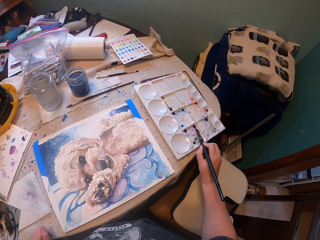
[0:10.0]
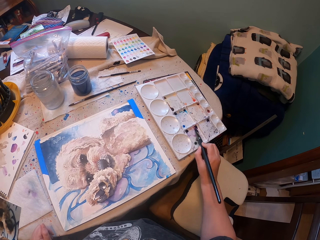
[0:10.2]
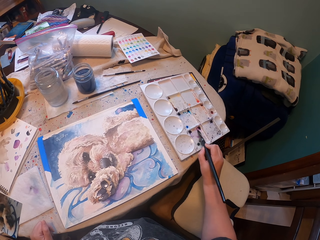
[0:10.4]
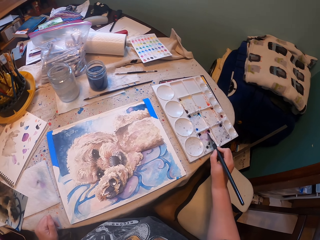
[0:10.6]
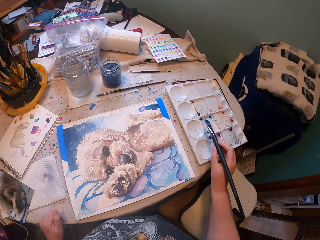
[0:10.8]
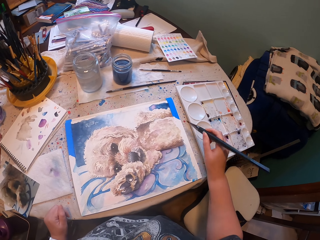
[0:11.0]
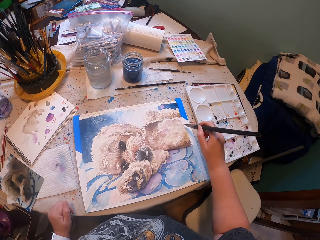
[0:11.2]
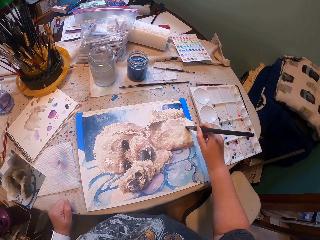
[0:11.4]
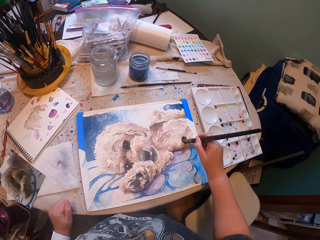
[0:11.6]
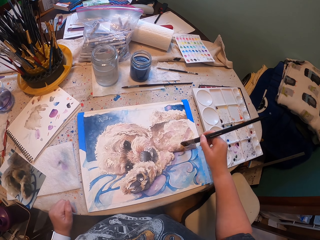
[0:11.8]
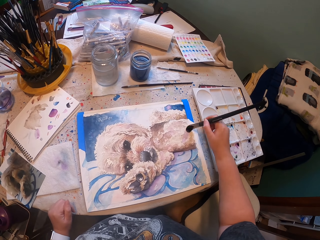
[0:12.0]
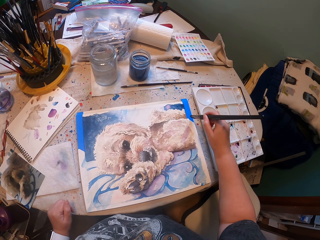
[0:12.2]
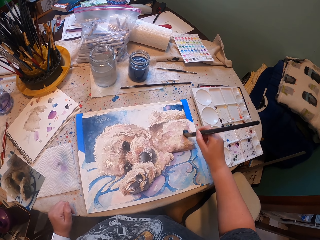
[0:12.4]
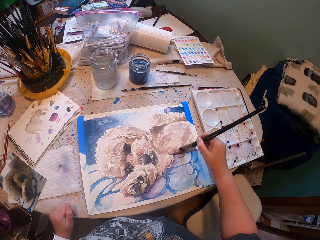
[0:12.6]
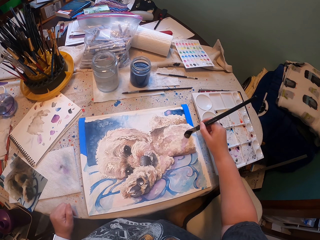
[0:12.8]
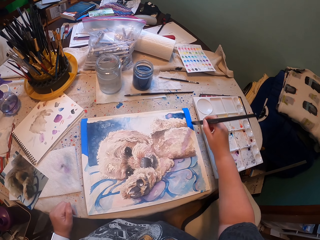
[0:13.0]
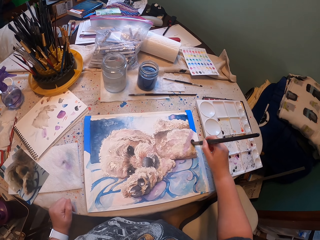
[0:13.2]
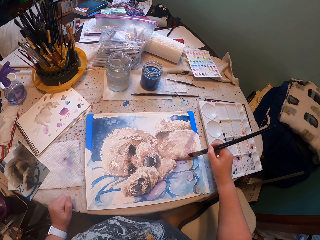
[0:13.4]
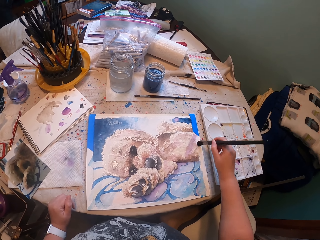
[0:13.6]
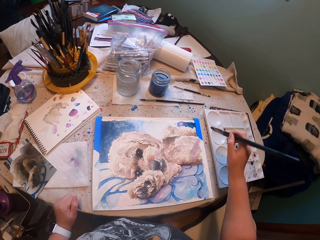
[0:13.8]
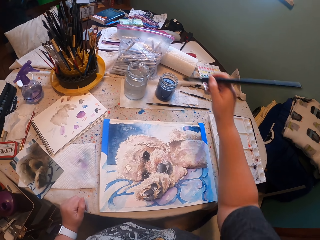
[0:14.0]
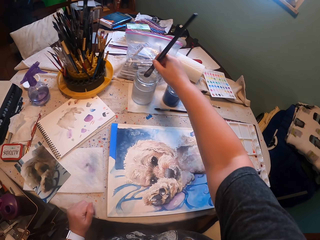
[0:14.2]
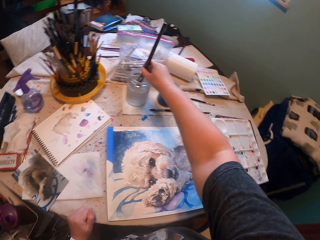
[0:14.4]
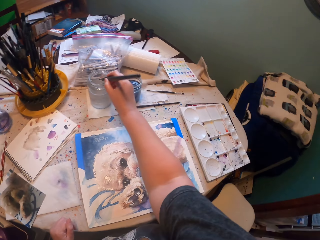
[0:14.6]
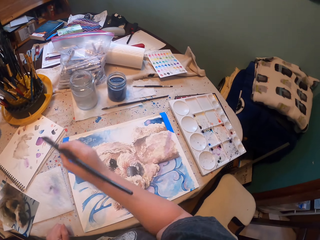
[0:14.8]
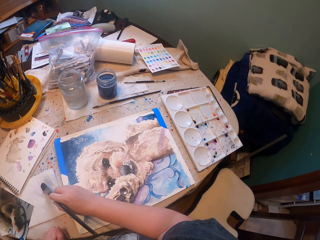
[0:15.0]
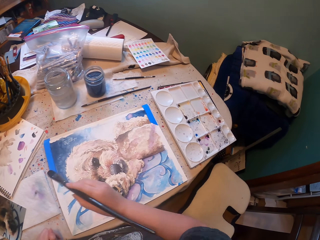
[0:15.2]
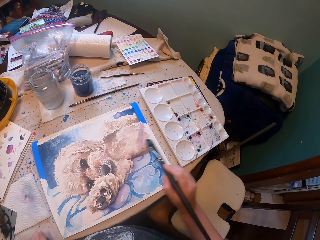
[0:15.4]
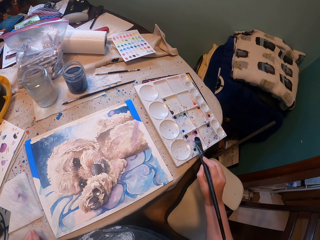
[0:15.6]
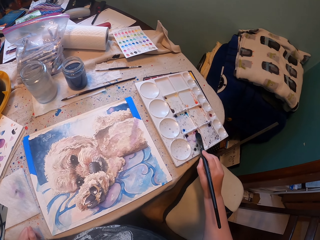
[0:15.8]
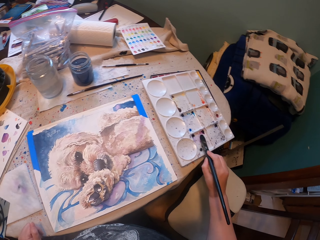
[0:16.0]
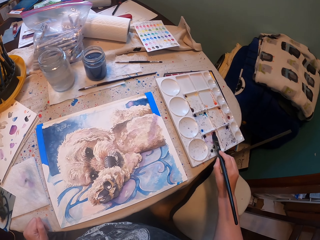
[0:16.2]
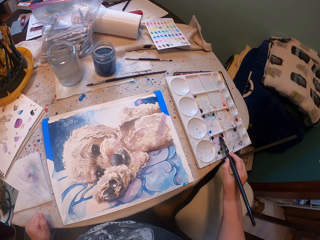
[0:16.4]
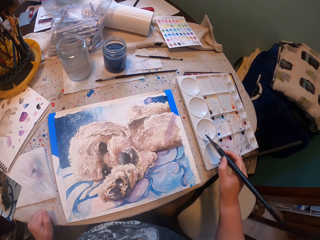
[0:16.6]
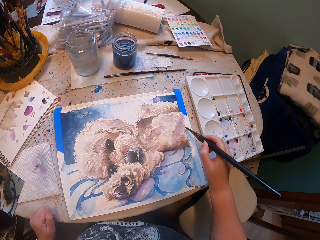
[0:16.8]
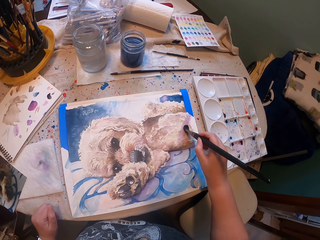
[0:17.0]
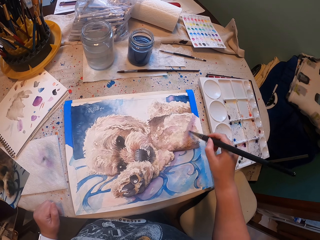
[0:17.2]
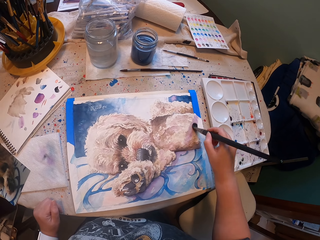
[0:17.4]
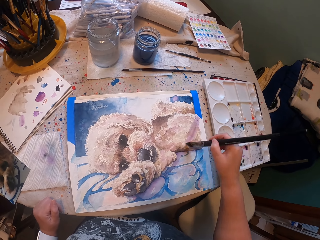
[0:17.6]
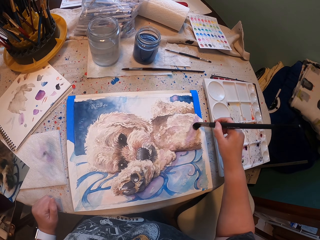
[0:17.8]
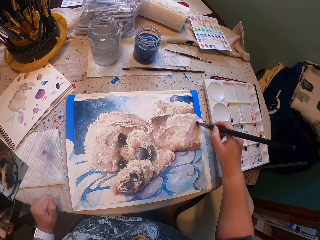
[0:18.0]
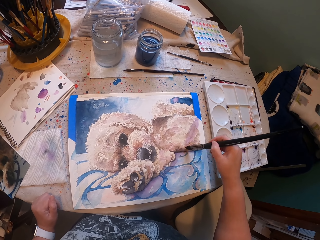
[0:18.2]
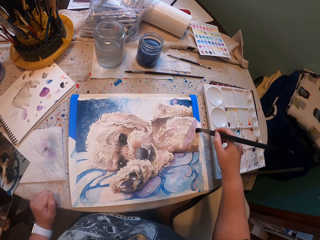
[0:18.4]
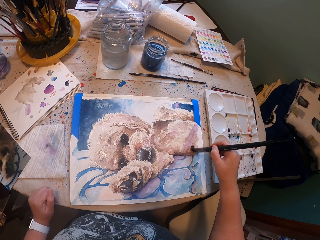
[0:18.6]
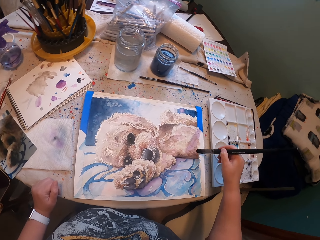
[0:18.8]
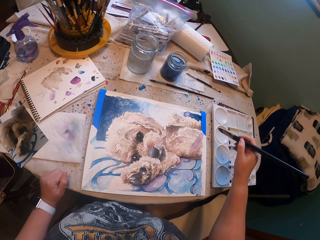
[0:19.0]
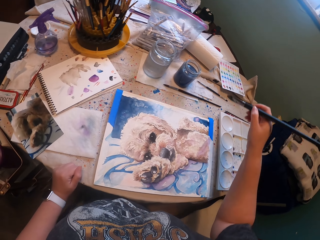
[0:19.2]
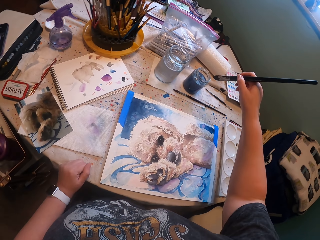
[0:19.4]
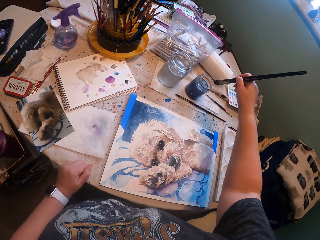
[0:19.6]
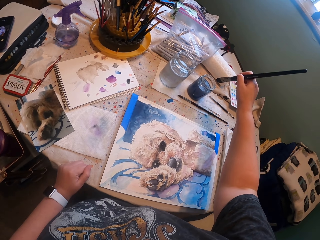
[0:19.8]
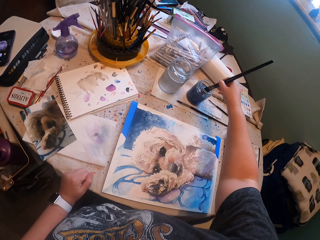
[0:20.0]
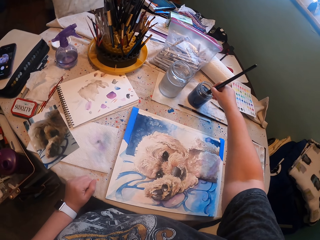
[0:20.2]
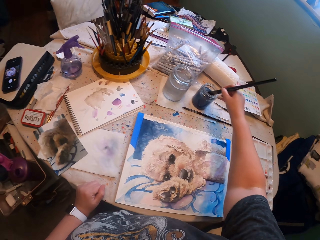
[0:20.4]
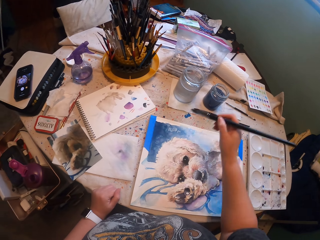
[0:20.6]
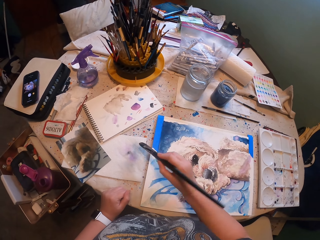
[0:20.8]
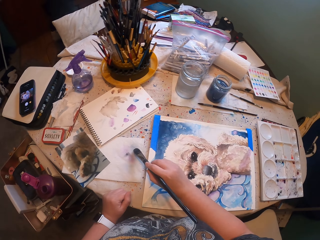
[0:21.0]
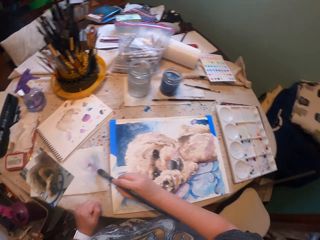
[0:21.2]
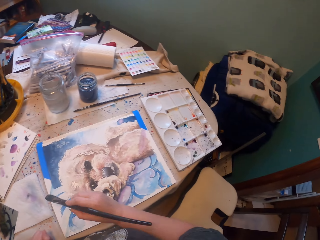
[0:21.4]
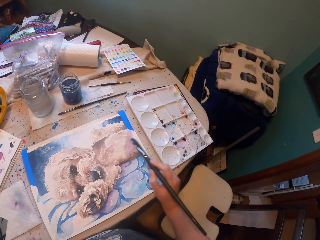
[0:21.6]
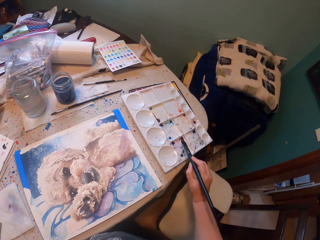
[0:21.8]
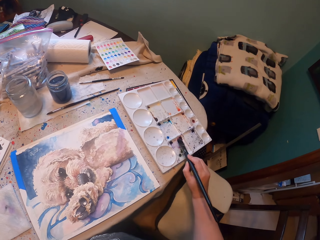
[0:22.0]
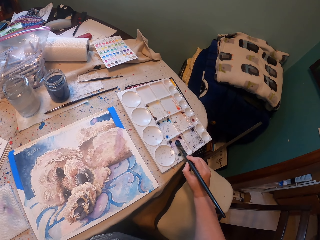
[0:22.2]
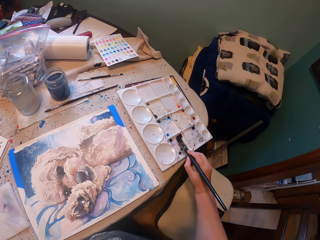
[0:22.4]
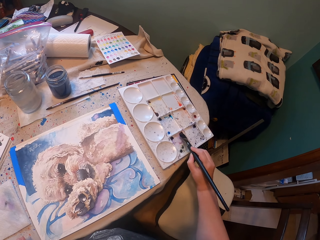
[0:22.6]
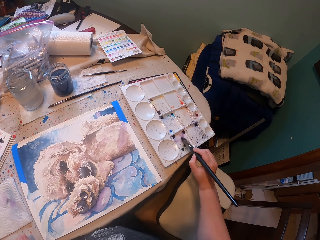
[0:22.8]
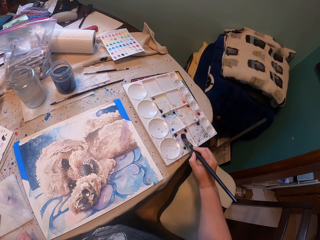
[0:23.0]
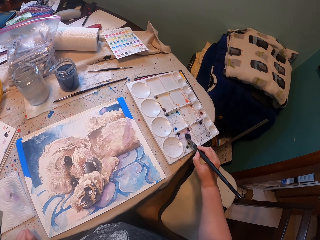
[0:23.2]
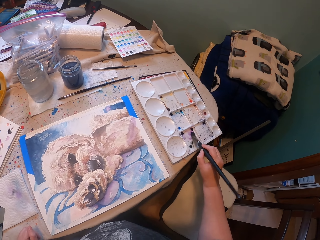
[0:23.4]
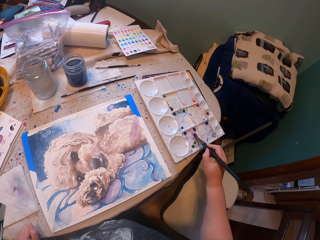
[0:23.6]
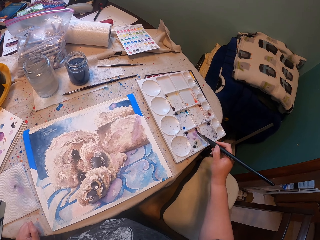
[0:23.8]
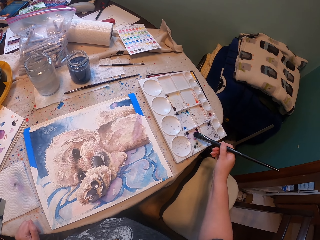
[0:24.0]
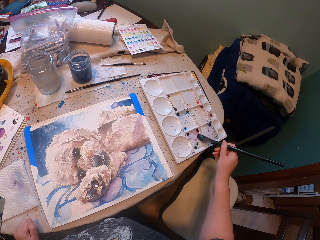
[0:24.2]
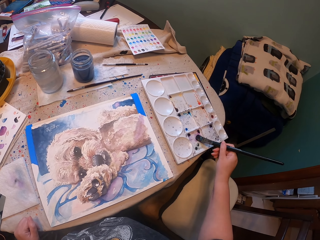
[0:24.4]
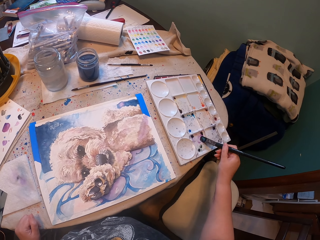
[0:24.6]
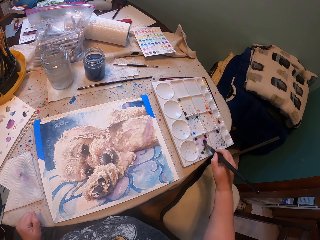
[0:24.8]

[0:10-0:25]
The camera wearer paints. They dip a brush in something. They touch paper with the brush. They paint something with the brush. They touch colors. They dip the brush in paint. They touch the colors. They touch the paper with the brush. They paint something with the brush.

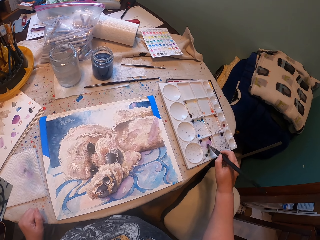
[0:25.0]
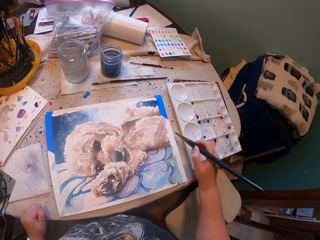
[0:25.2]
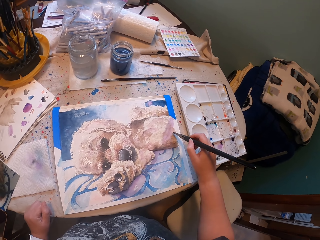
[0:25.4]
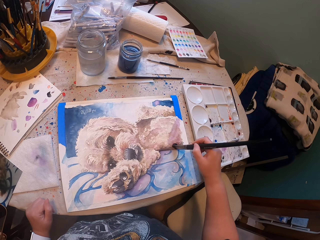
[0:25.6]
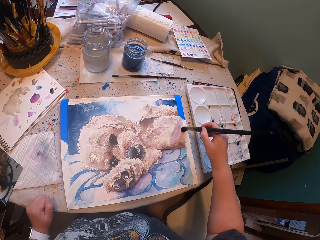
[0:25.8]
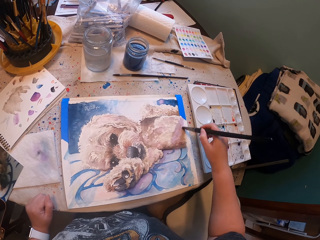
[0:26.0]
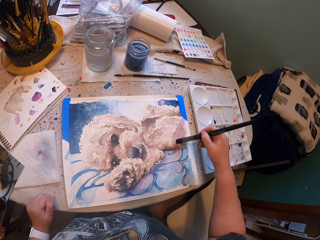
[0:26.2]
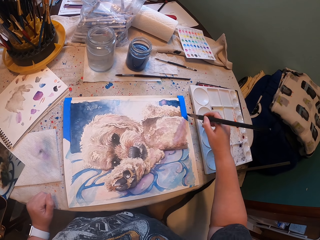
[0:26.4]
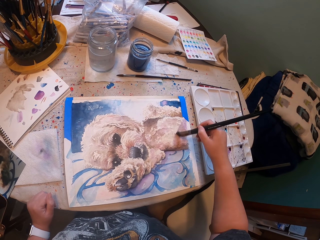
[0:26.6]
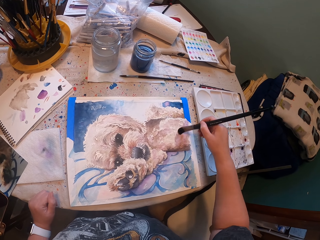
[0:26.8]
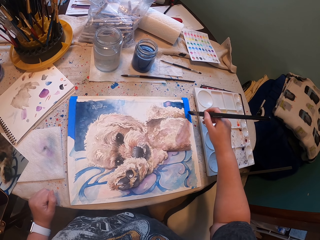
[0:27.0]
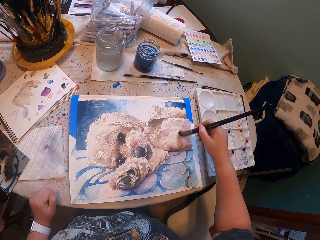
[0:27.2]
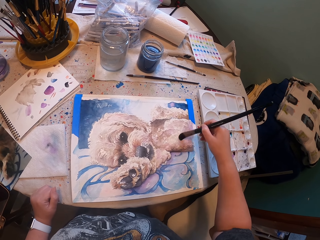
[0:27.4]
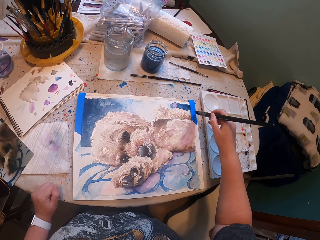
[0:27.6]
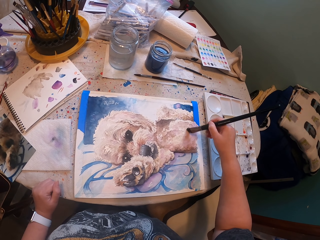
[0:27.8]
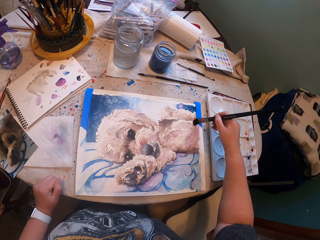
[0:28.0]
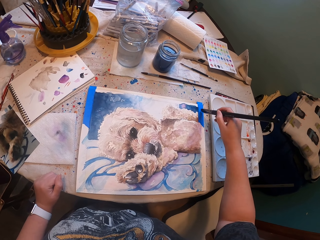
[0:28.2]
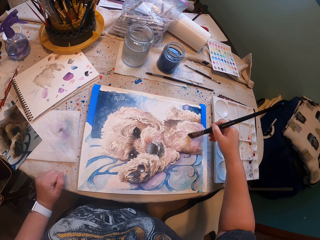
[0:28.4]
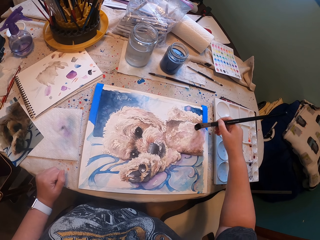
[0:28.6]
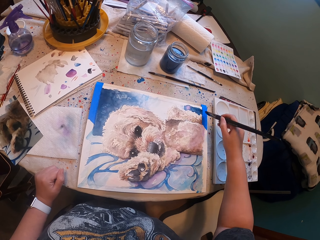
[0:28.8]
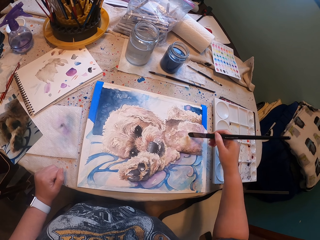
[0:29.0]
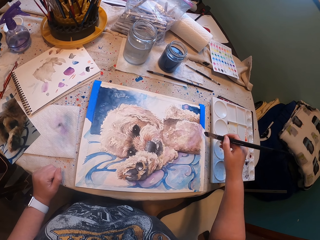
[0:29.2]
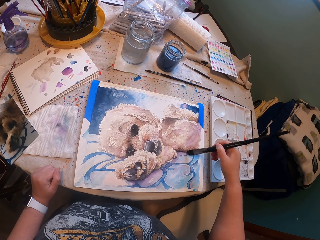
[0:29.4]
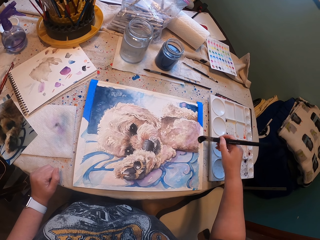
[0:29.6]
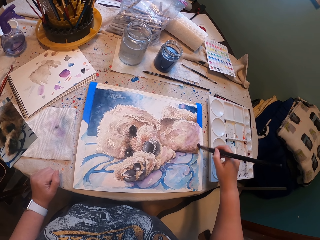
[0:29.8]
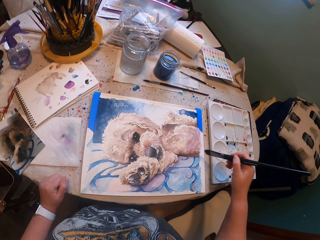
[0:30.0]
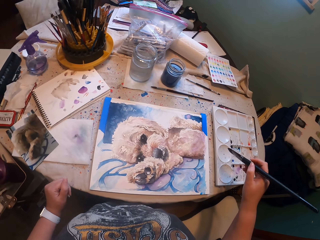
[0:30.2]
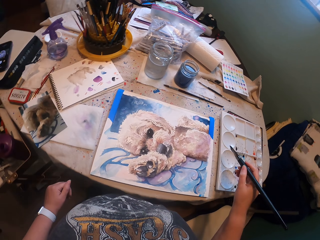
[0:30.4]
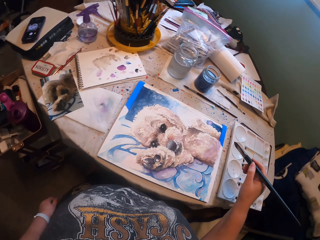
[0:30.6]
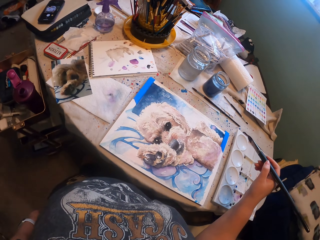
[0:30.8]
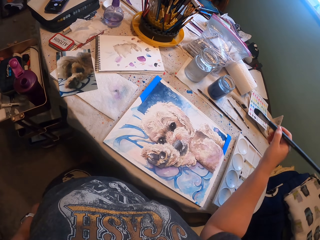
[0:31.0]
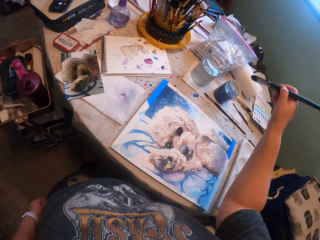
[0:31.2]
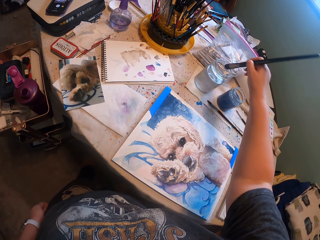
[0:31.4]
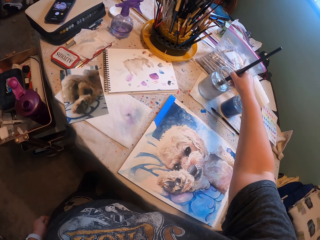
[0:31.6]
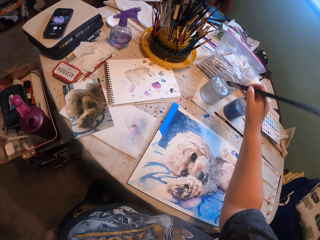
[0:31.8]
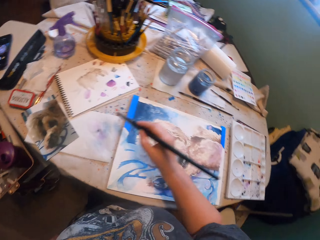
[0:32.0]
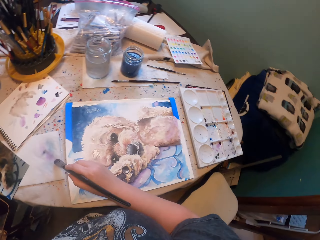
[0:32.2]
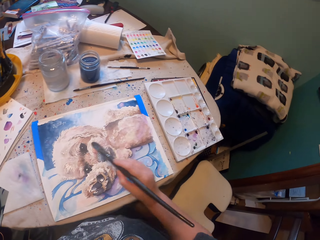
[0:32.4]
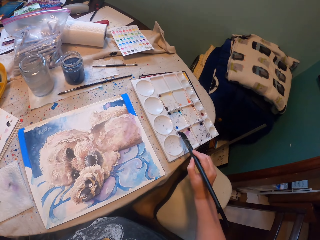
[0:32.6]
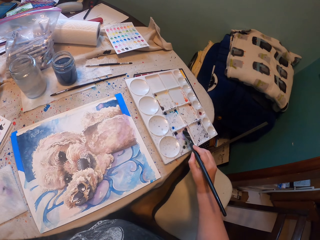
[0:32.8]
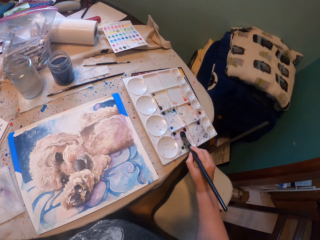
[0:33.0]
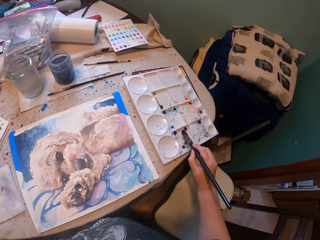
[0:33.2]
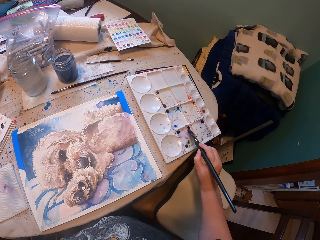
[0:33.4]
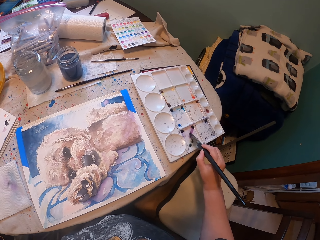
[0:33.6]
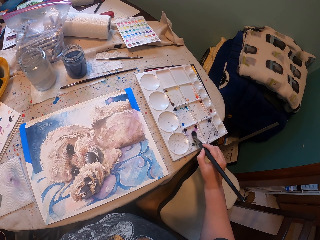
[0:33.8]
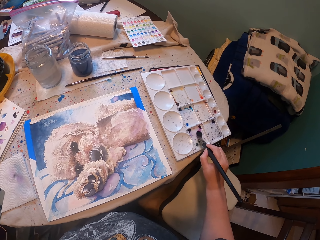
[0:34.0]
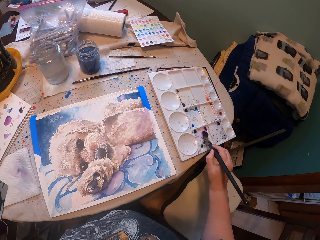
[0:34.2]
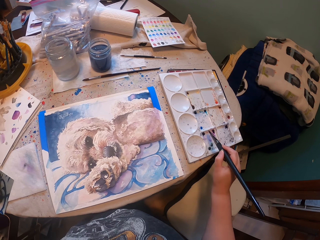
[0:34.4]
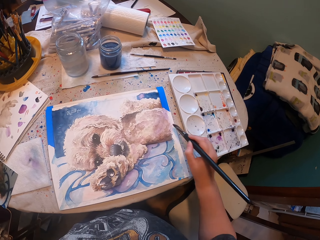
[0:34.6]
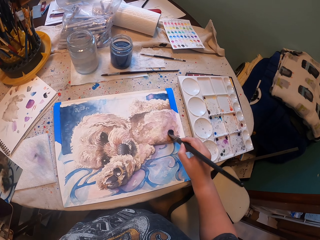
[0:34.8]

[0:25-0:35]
The camera wearer paints. They dip a brush in something. They paint something with the brush.
